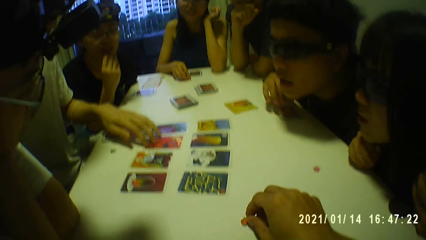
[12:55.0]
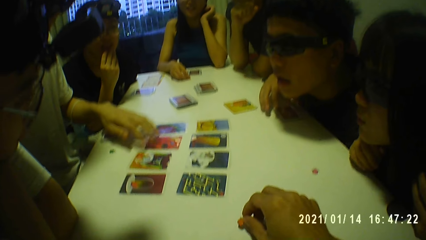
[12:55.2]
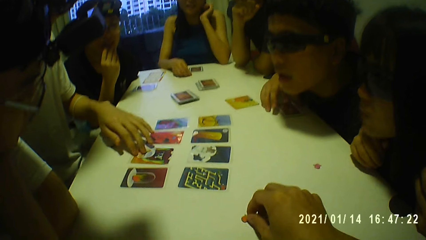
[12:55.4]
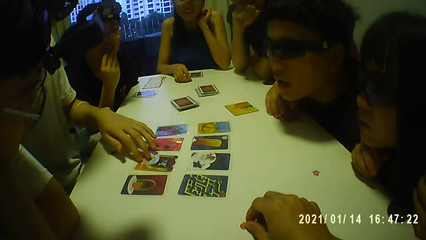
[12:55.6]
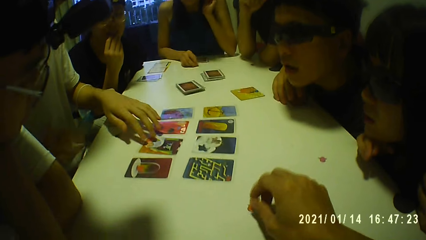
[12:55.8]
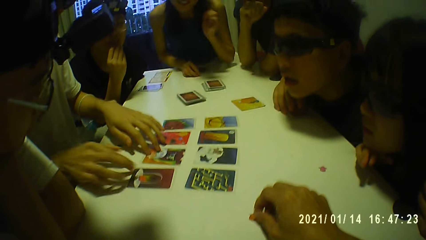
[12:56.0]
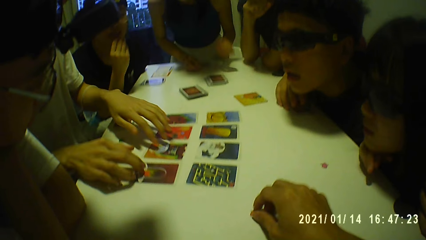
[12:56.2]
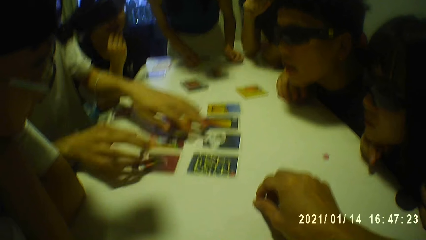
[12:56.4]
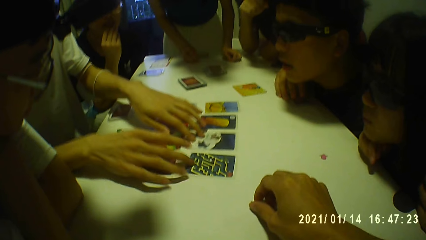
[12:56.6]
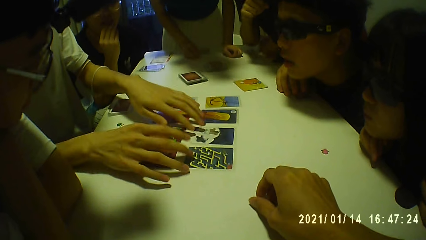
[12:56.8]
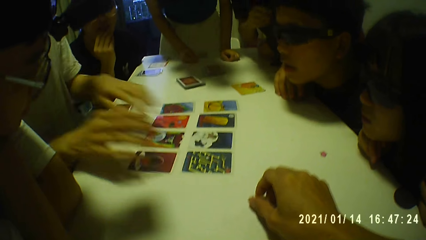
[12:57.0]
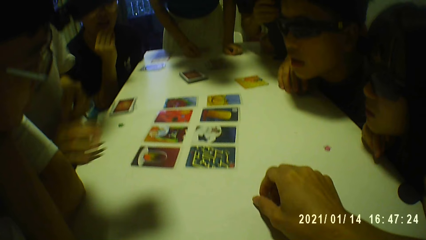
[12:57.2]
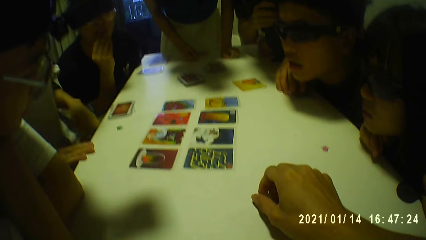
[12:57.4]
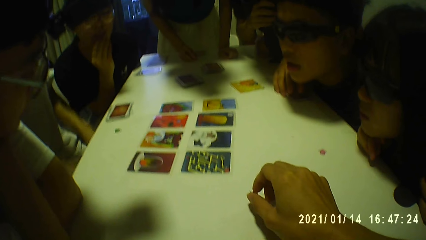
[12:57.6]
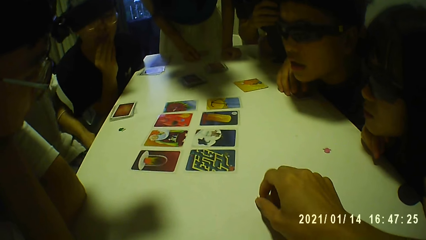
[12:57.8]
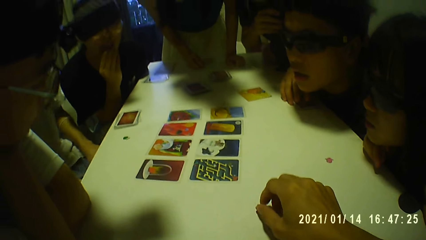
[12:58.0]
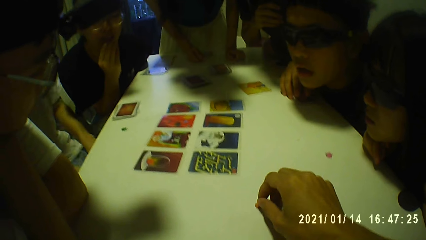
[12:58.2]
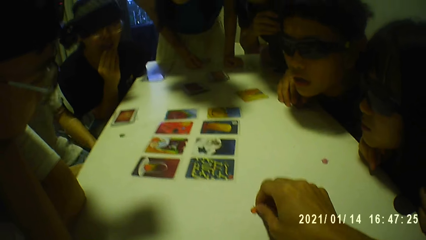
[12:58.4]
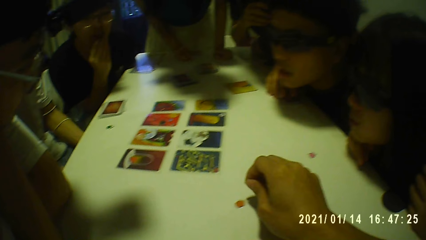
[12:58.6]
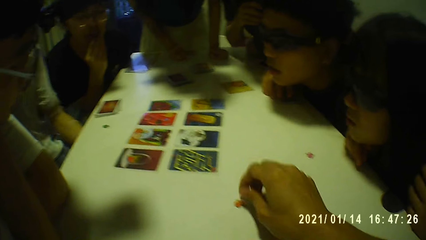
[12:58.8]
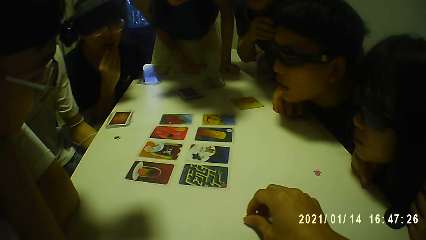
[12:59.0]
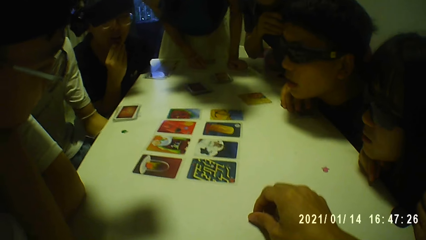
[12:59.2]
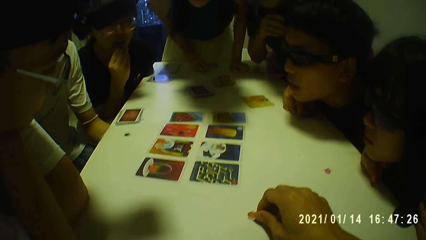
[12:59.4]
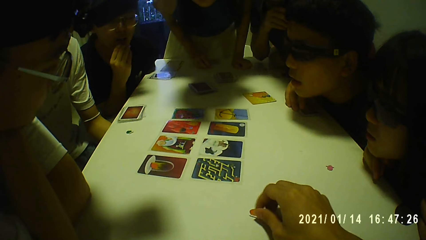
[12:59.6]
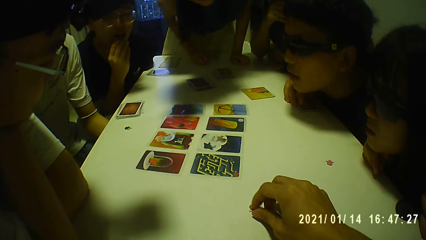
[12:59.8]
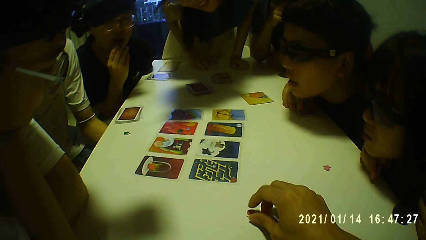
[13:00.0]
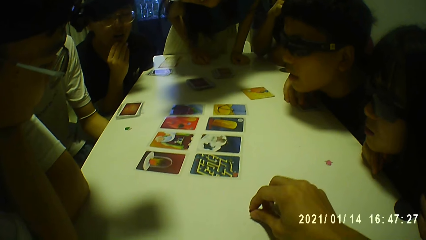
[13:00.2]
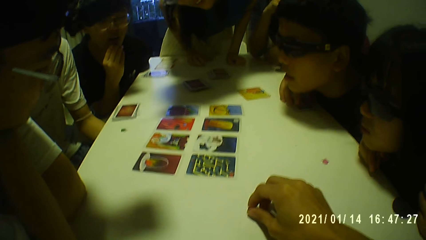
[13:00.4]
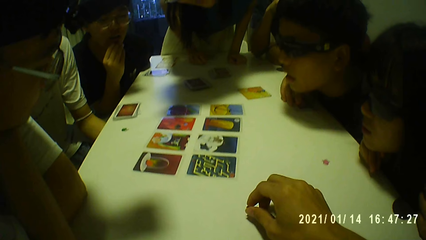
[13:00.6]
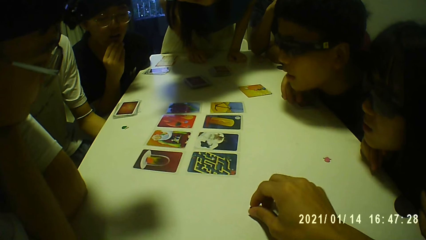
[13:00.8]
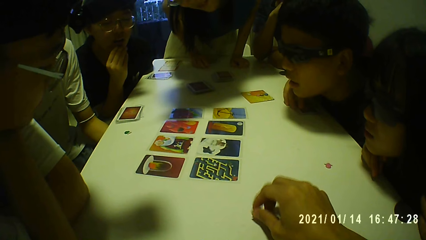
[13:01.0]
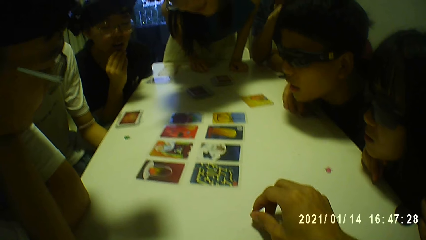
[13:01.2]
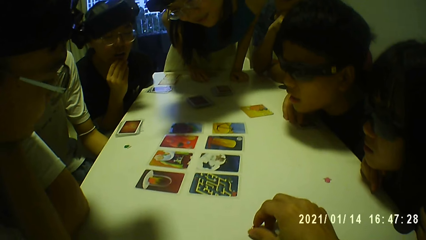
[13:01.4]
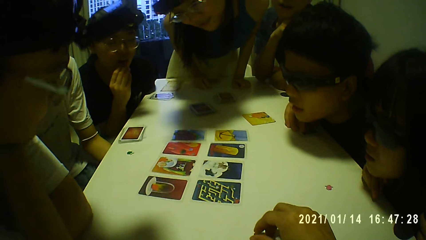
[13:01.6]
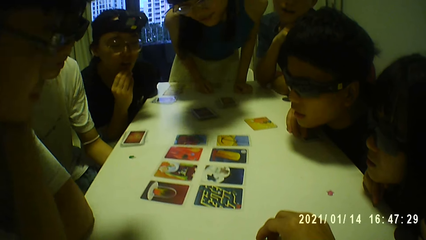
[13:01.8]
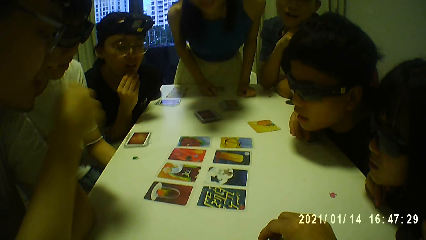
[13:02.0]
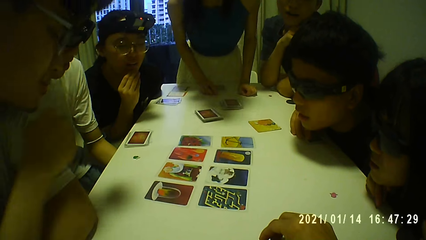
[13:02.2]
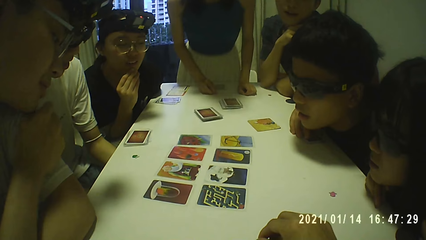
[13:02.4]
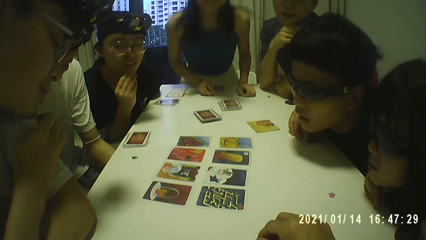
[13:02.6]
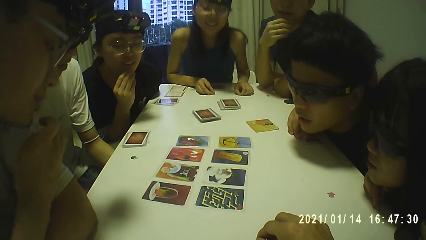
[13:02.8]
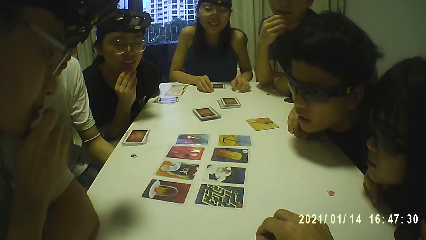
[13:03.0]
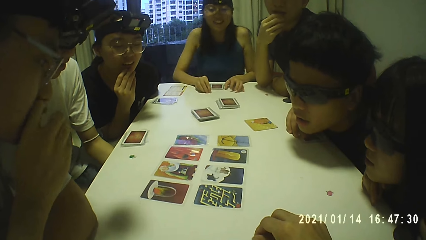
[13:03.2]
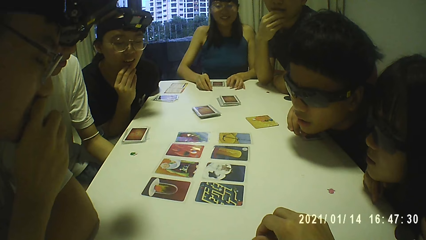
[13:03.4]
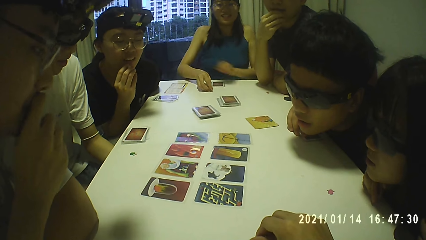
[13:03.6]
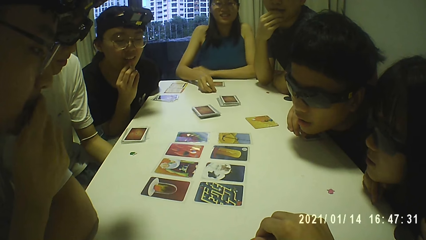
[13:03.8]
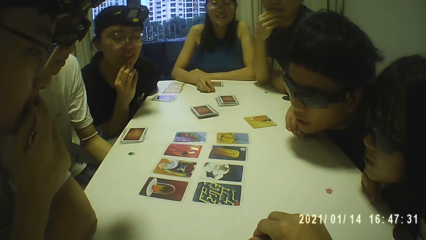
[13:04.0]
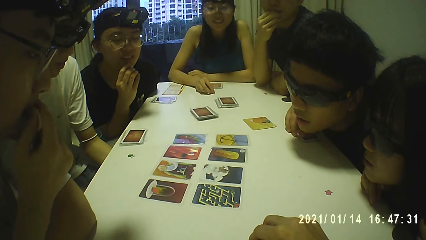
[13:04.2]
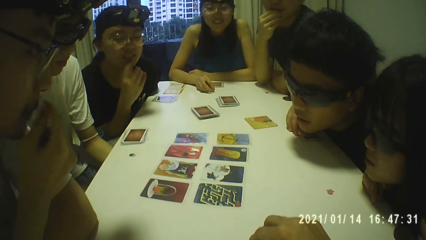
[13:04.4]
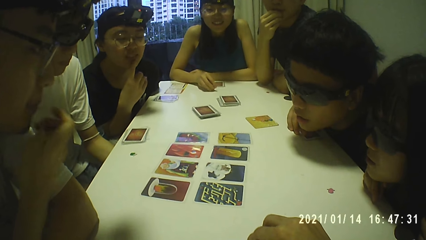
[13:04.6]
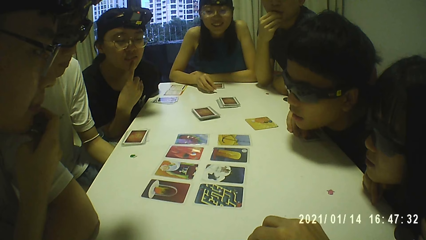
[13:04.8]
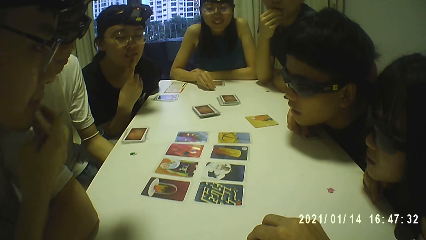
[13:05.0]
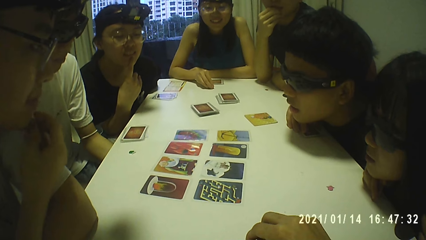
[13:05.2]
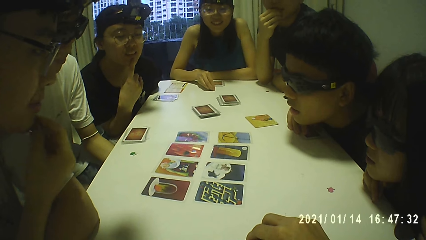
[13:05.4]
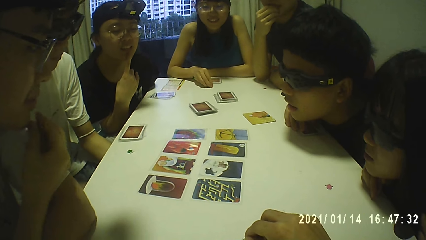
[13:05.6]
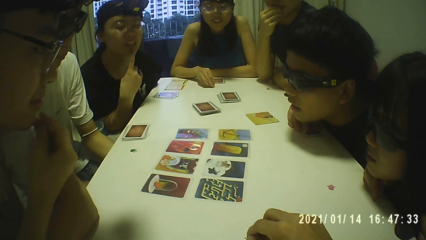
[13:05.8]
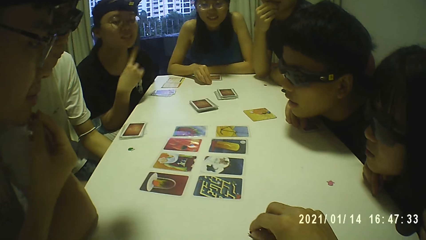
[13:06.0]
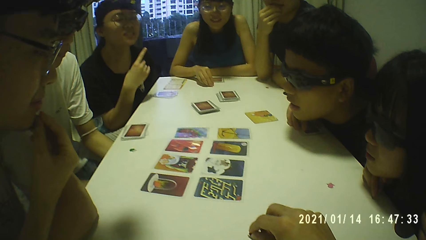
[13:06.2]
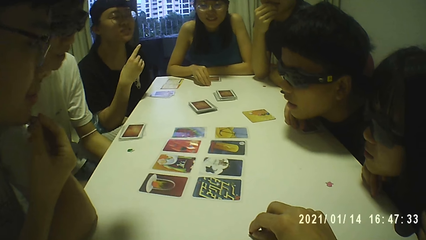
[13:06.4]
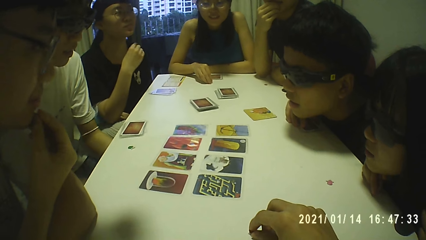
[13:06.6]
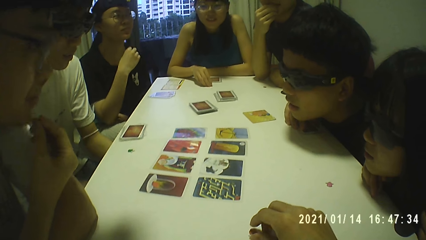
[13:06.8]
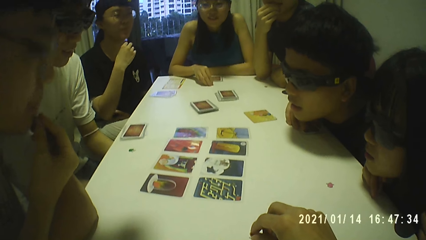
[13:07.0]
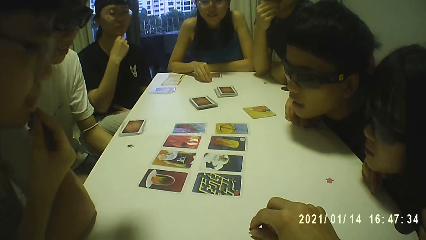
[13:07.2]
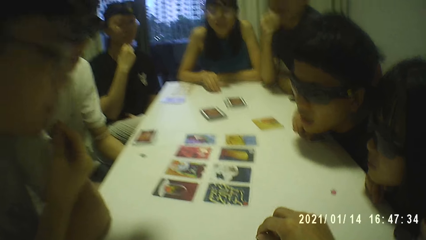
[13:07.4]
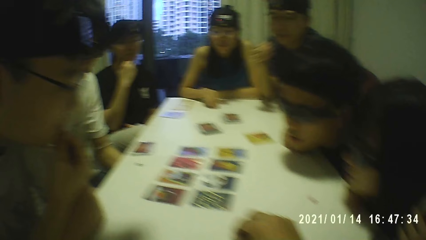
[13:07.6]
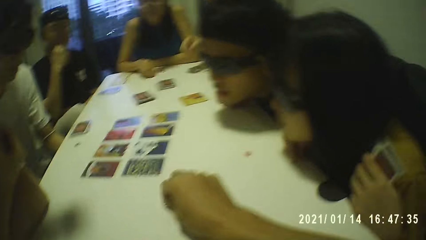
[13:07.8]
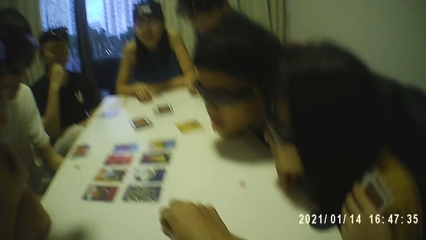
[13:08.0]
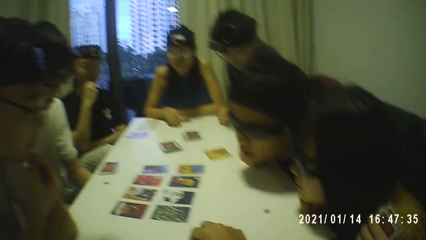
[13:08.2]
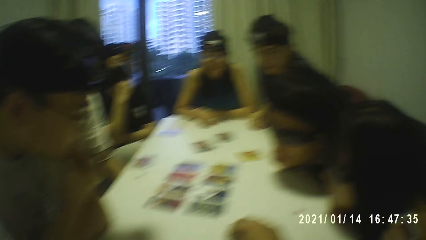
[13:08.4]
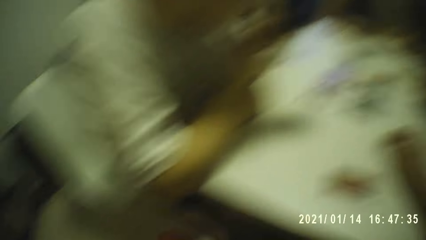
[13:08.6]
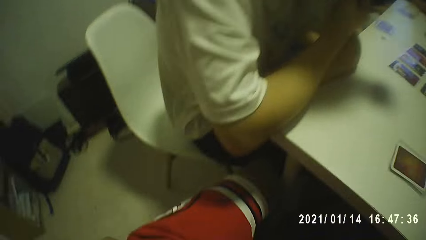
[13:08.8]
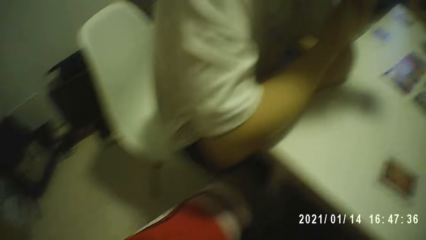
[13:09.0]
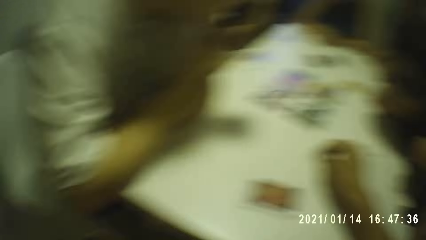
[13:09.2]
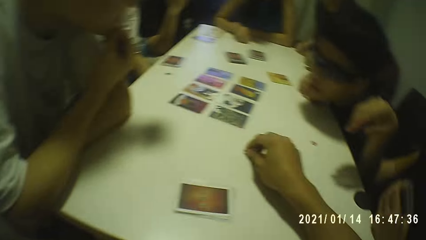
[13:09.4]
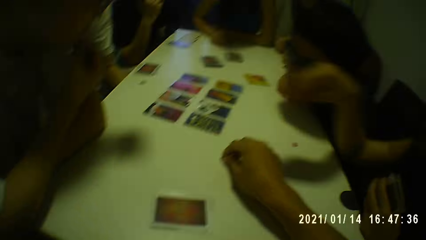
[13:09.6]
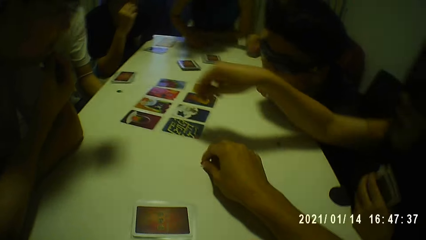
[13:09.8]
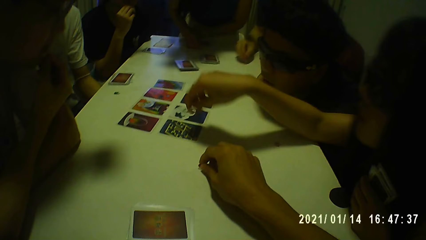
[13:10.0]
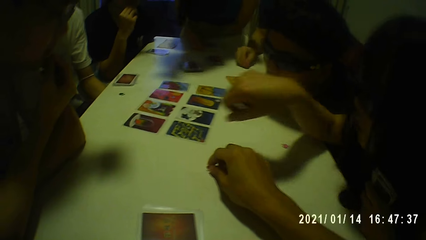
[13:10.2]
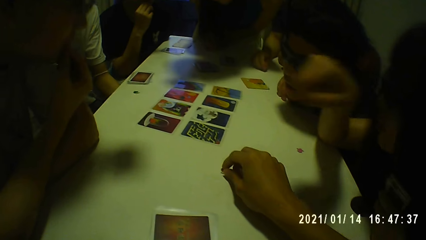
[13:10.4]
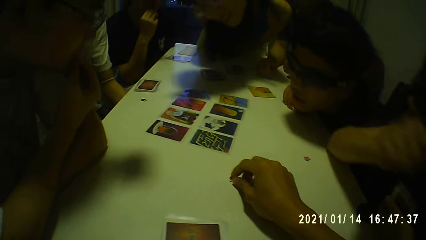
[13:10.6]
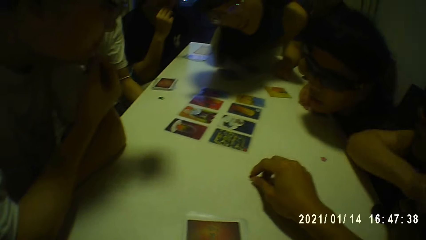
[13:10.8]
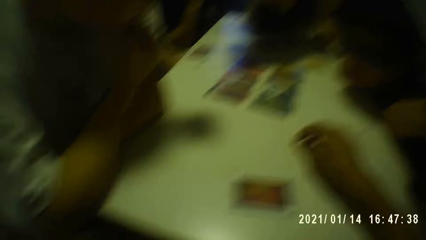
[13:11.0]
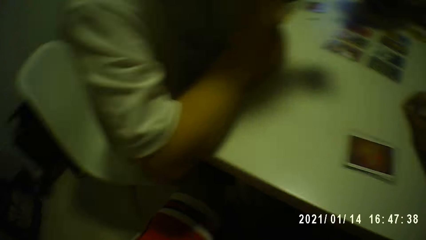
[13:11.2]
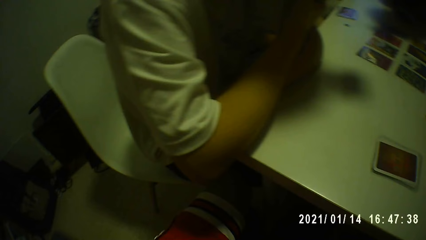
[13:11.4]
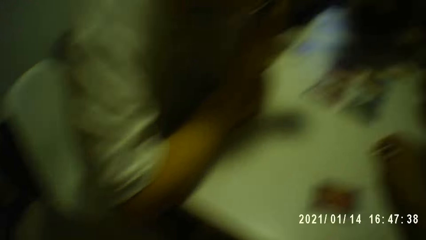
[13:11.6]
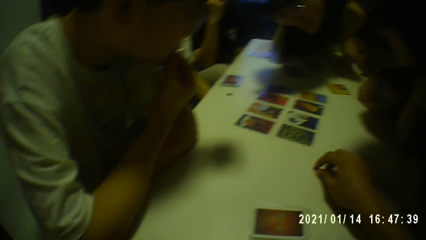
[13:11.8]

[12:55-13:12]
A woman rests her chin on her right hand. The camera wearer twiddles with the token on the table with his right hand. He moves his hand on the table.
